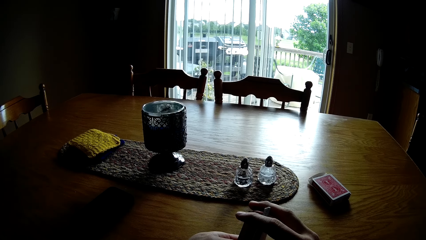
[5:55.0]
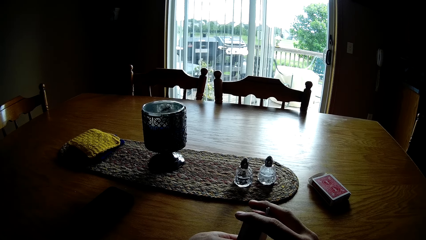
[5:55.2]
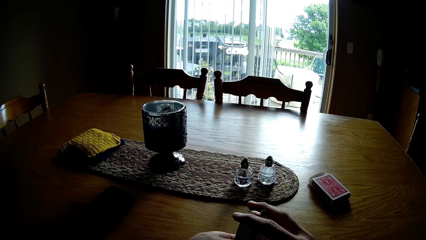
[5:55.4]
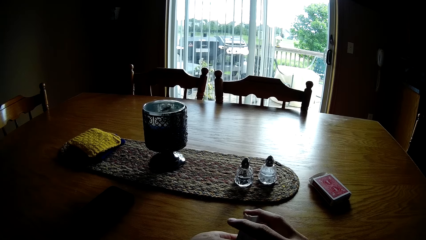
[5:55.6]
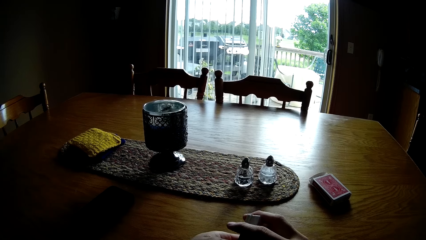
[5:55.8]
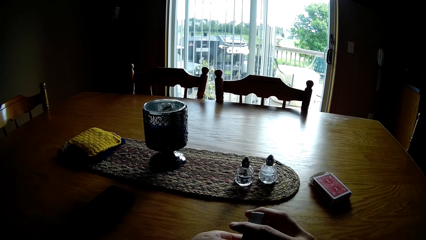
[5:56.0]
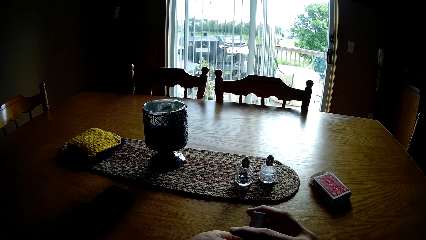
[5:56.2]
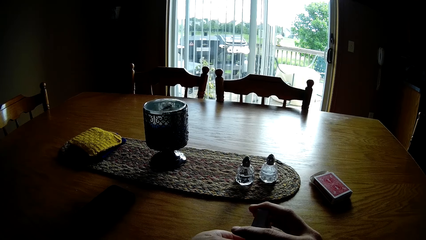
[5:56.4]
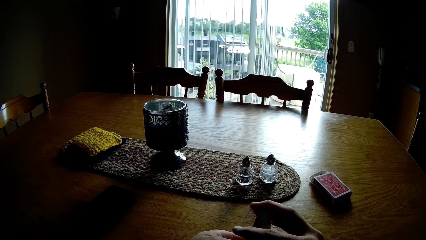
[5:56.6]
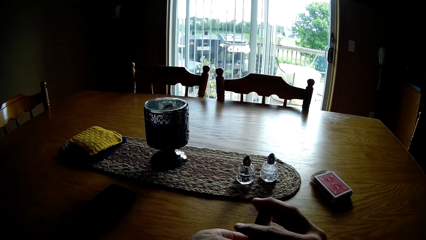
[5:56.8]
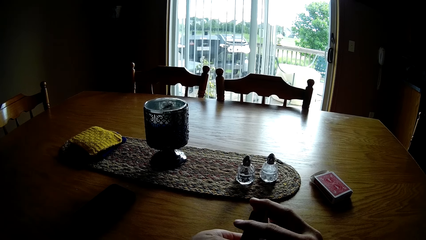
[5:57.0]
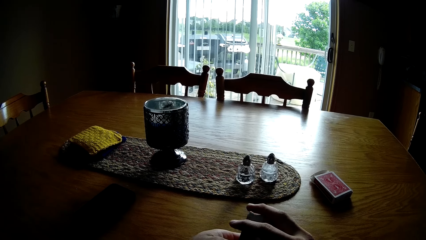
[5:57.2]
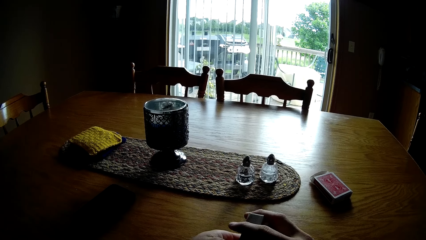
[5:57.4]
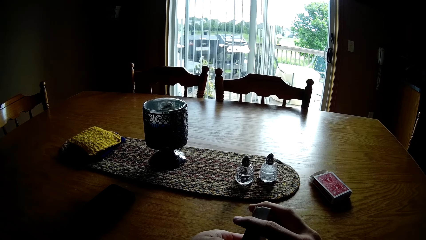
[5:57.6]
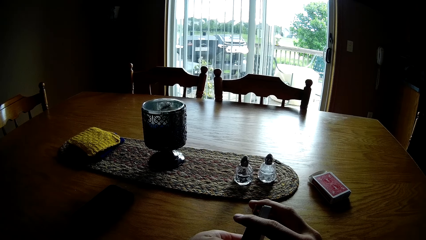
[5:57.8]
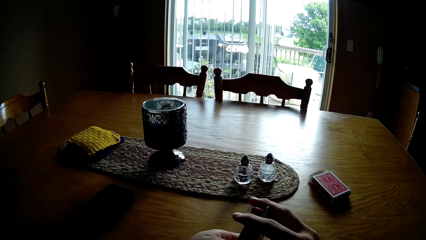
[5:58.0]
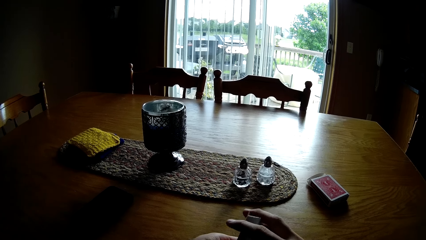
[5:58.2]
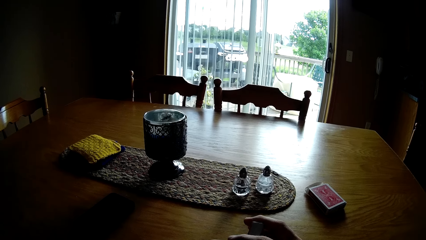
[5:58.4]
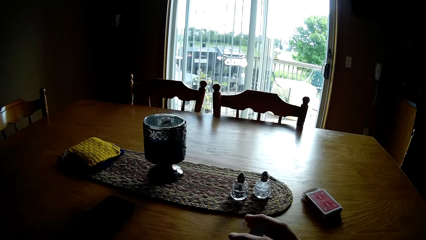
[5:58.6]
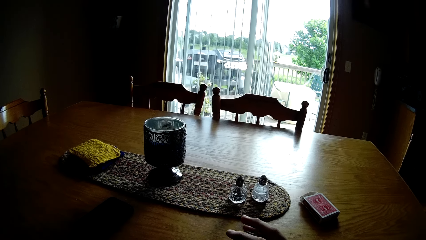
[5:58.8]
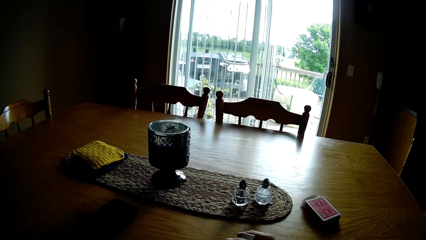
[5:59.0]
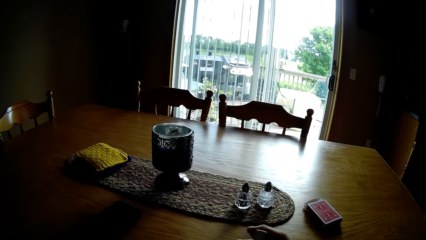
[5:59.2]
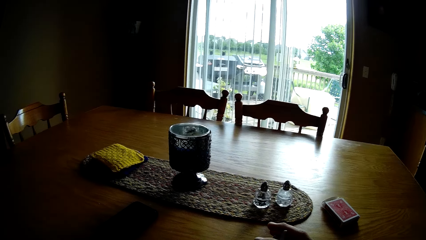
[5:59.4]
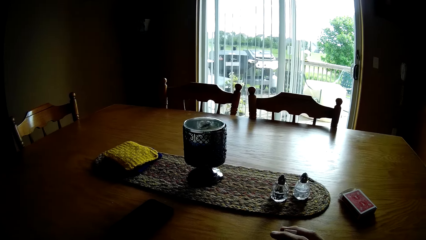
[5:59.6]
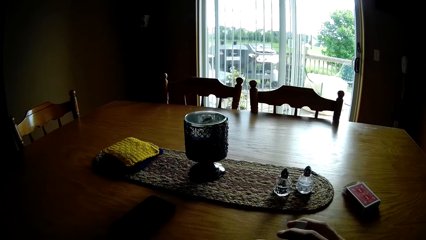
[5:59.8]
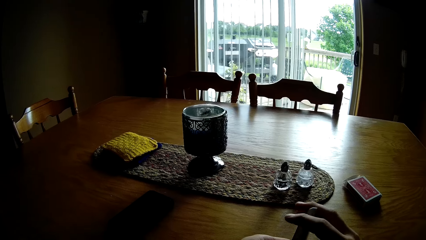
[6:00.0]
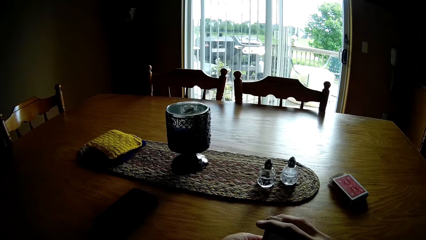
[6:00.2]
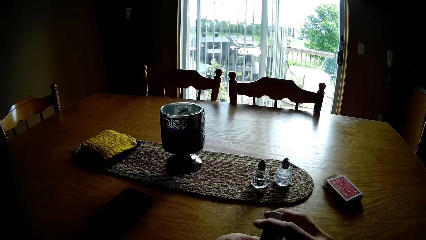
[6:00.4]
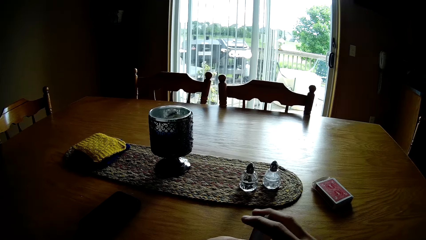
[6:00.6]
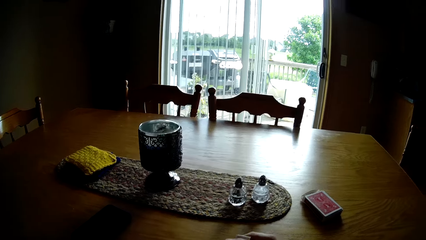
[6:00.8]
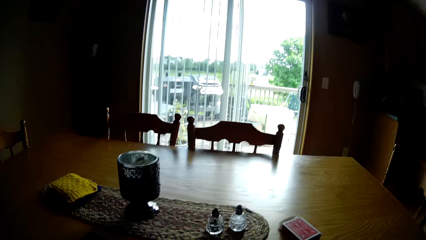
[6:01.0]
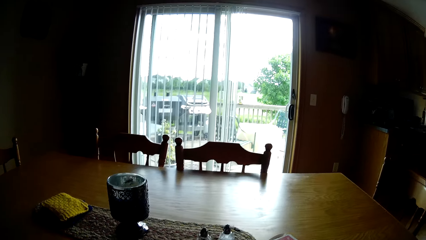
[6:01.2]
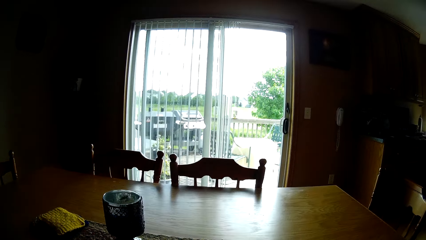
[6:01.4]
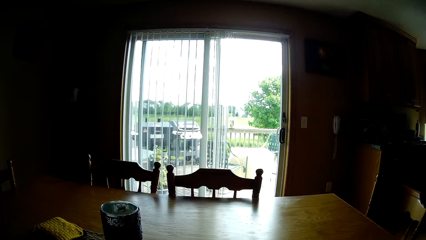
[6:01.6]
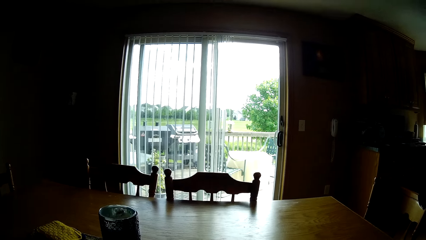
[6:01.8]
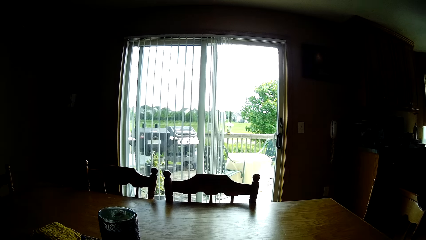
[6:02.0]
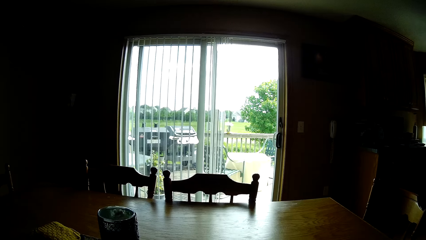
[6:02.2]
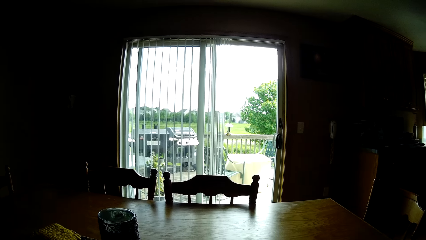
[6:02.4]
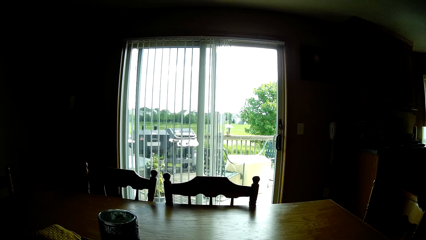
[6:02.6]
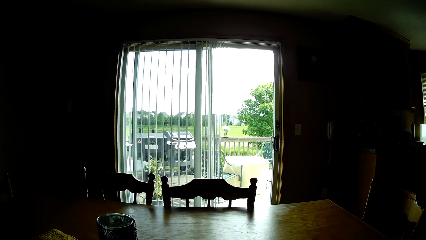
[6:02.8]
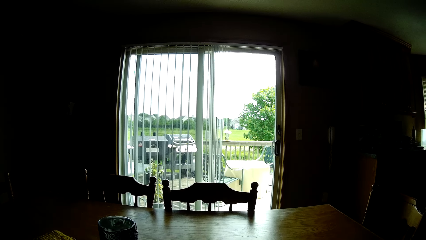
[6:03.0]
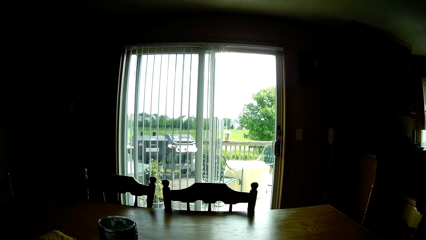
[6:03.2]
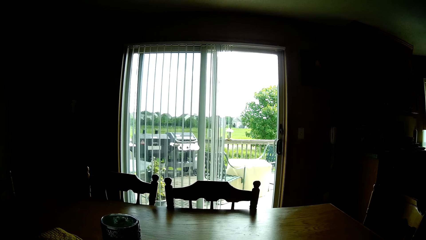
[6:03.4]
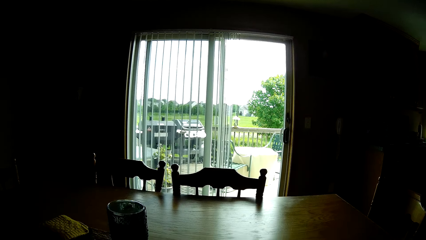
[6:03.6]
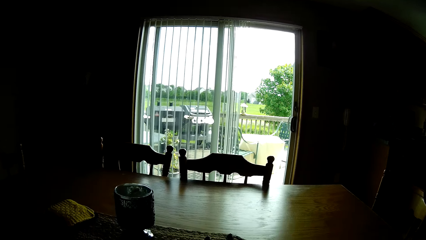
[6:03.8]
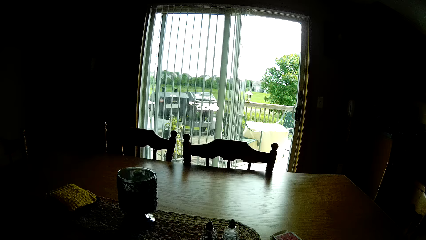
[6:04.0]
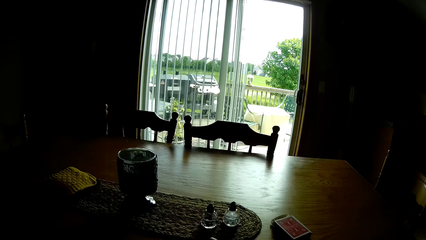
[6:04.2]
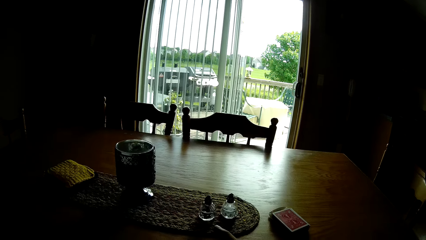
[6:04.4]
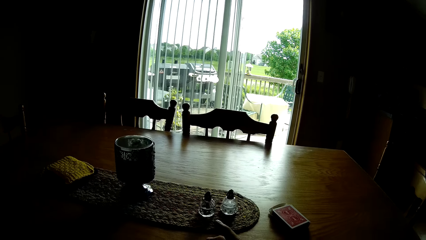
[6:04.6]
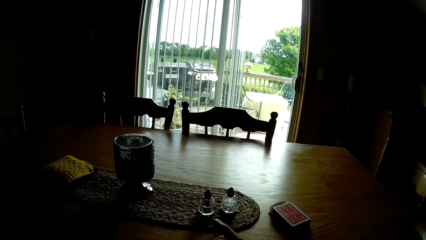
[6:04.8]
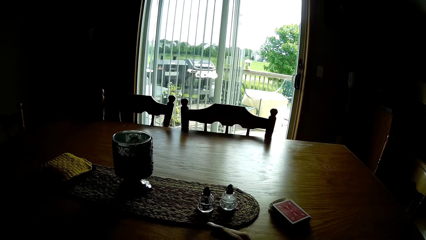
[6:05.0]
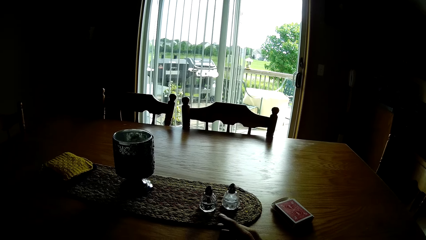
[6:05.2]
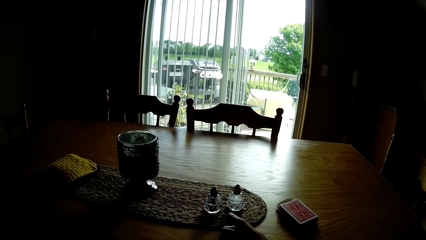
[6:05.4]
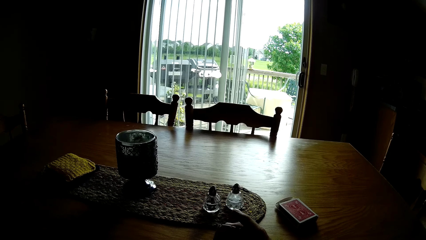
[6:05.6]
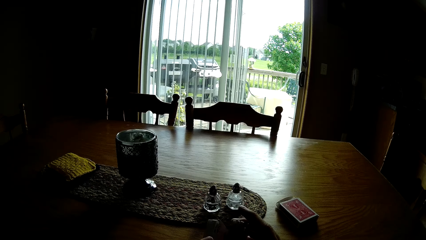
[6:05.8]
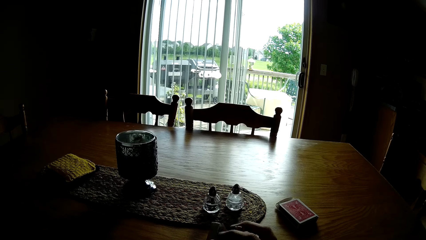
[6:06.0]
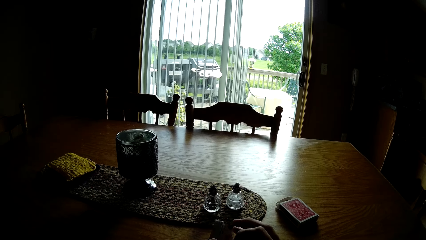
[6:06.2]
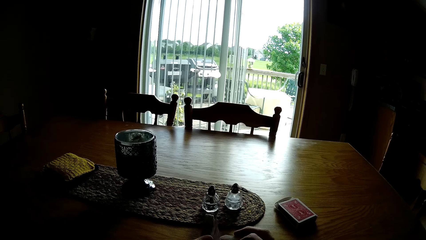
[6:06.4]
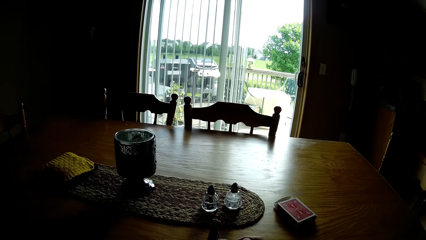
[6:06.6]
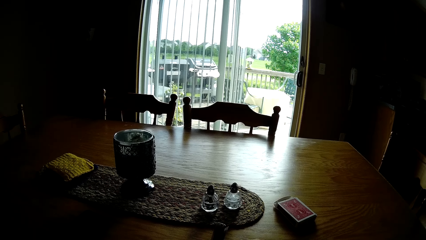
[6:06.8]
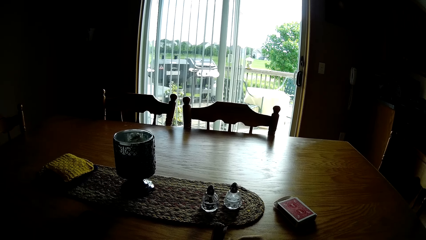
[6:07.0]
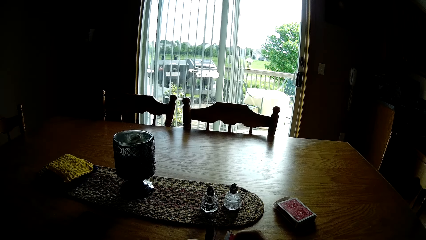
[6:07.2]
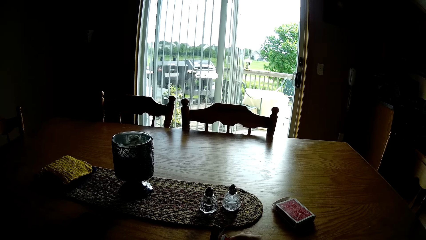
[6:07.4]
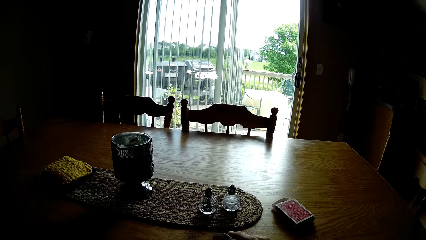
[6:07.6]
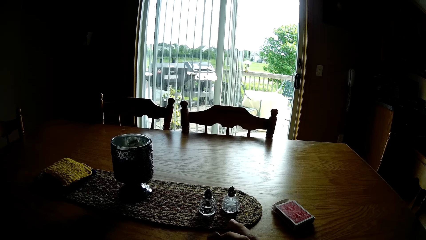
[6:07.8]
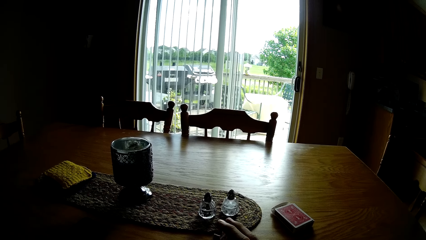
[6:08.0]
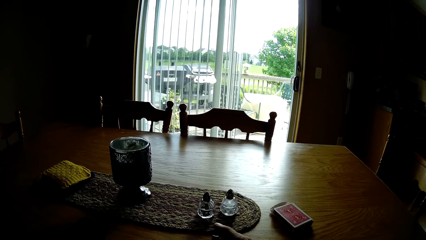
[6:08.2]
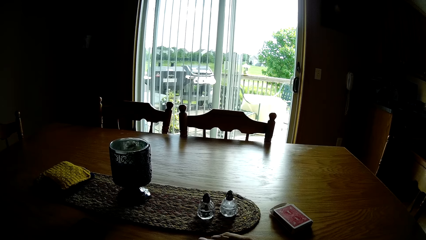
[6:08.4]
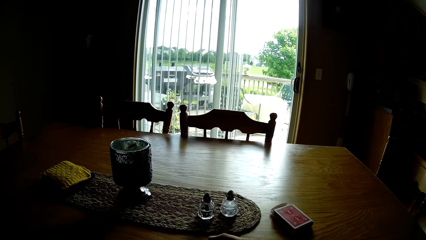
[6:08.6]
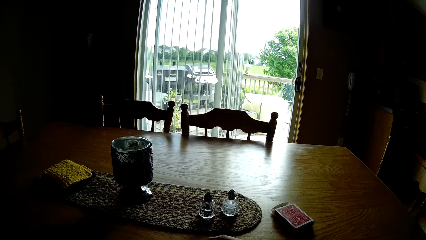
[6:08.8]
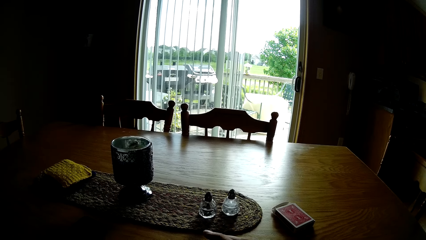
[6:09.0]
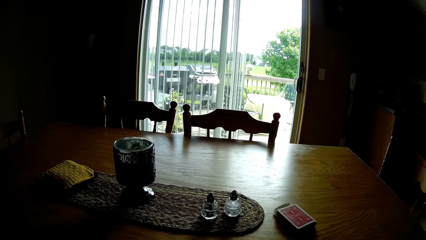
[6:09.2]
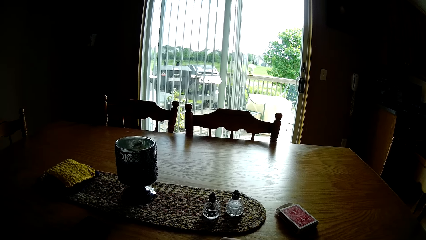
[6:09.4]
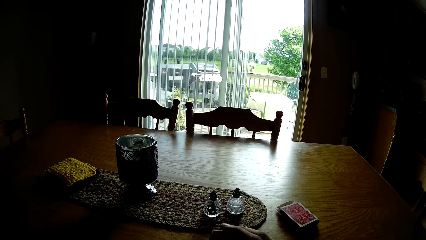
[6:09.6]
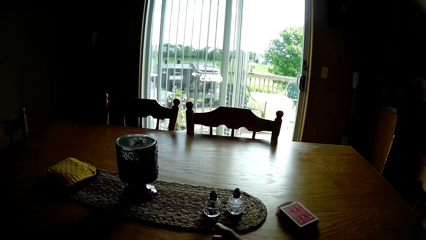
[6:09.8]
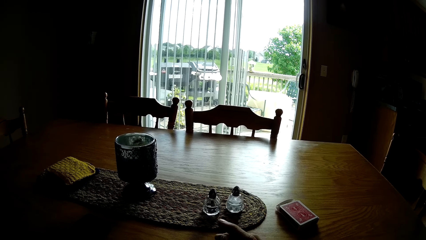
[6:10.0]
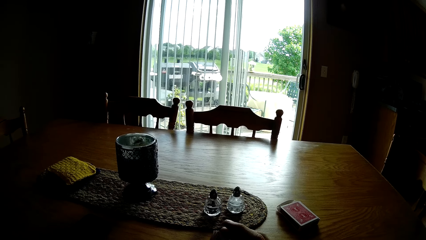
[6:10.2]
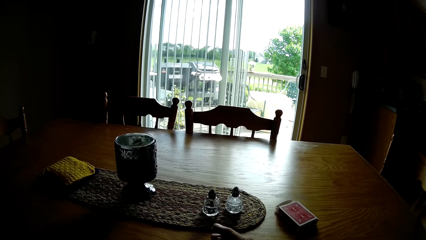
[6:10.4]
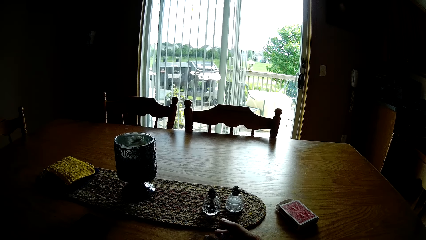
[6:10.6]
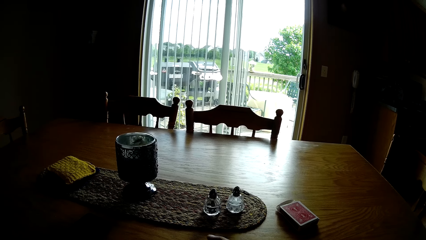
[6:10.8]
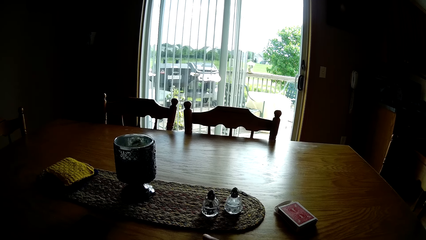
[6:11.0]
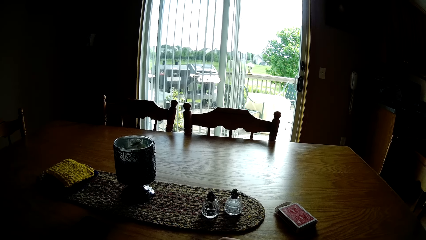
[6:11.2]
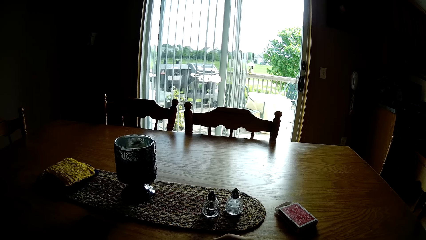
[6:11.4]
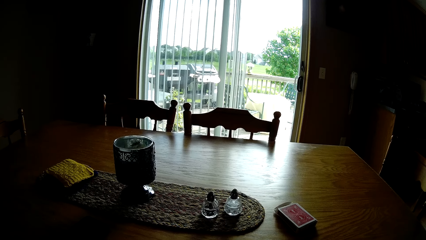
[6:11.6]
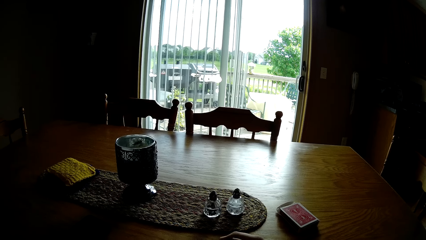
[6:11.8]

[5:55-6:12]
The camera wearer shuffles the cards. They look around the house.
